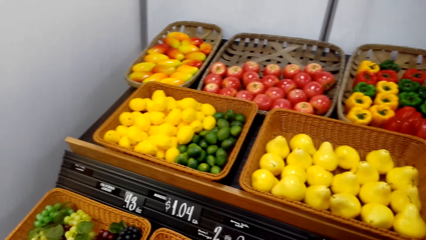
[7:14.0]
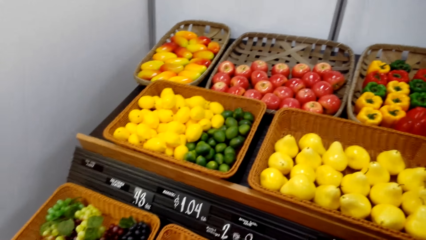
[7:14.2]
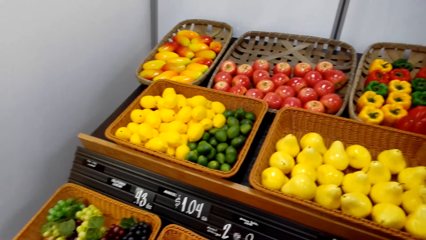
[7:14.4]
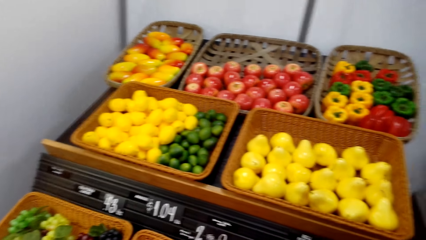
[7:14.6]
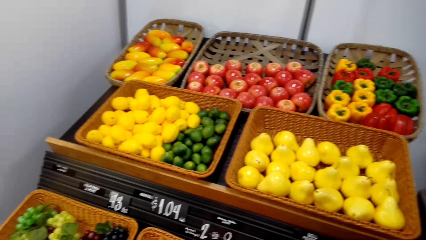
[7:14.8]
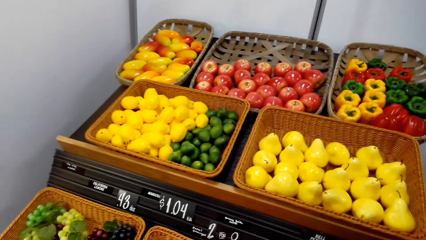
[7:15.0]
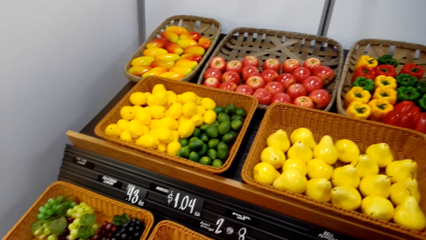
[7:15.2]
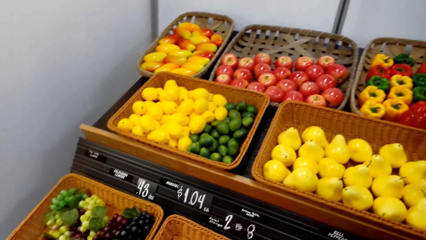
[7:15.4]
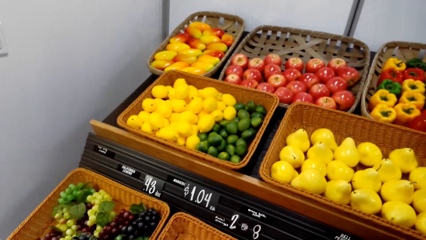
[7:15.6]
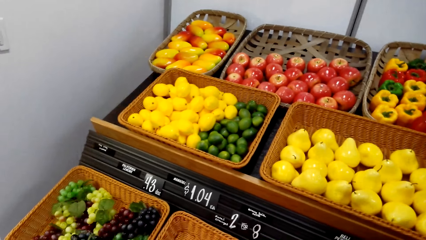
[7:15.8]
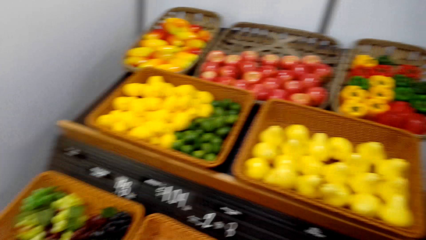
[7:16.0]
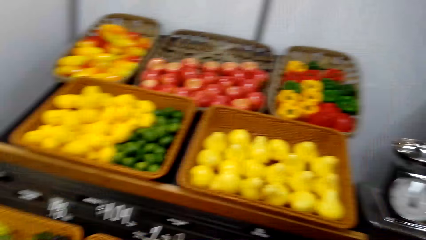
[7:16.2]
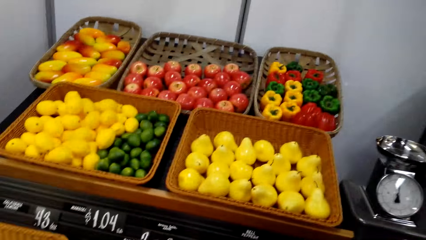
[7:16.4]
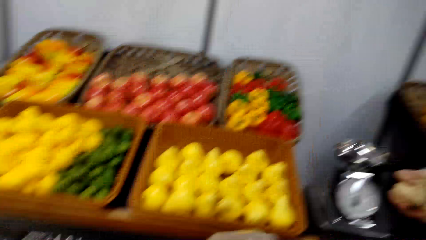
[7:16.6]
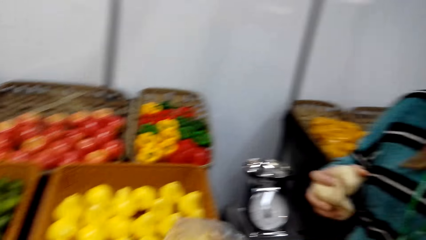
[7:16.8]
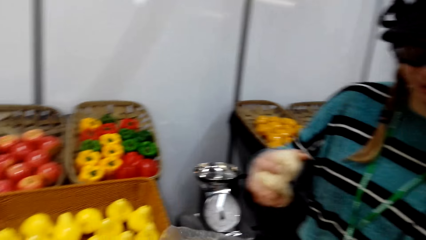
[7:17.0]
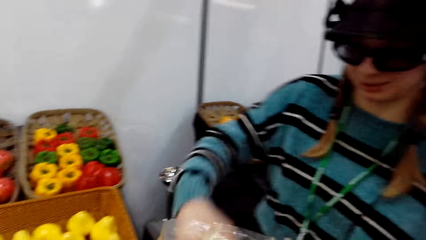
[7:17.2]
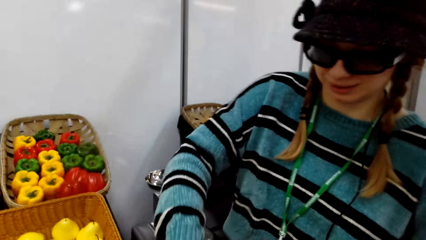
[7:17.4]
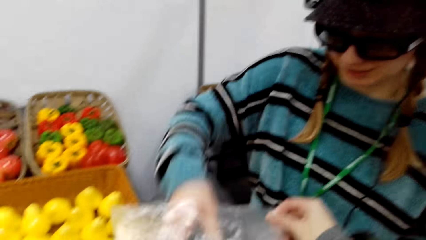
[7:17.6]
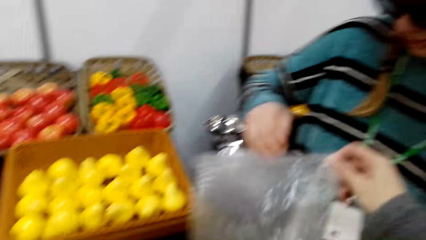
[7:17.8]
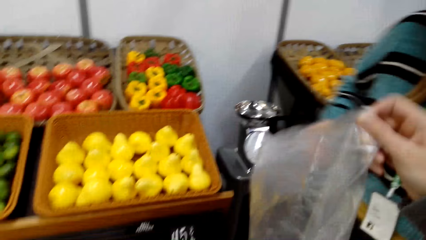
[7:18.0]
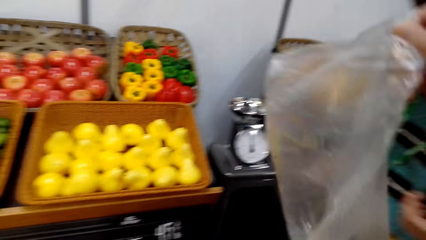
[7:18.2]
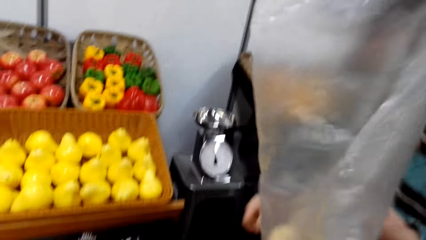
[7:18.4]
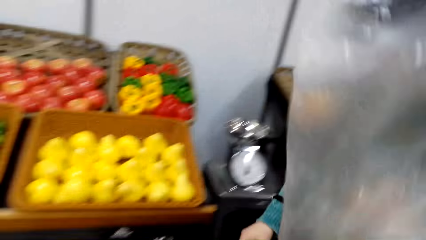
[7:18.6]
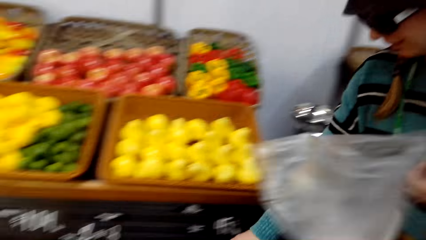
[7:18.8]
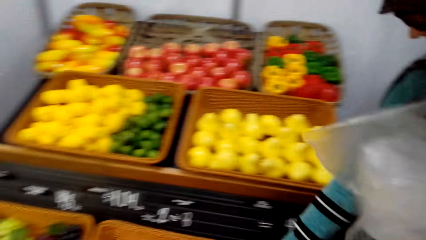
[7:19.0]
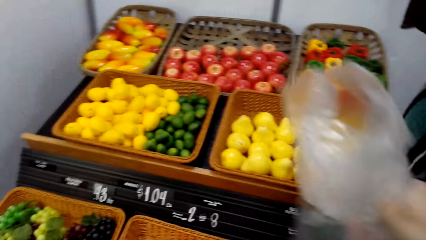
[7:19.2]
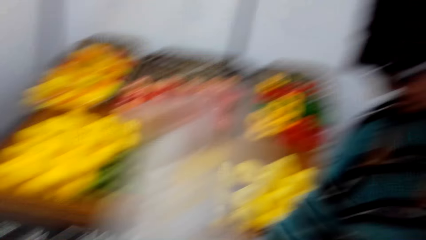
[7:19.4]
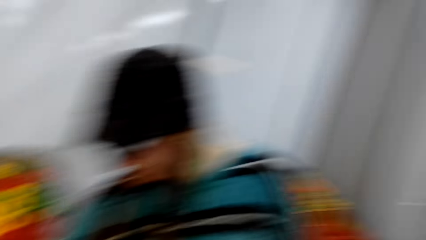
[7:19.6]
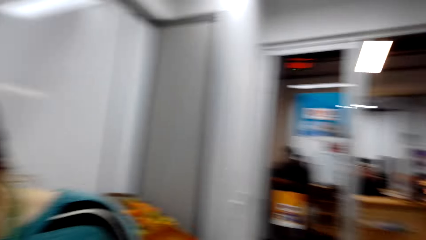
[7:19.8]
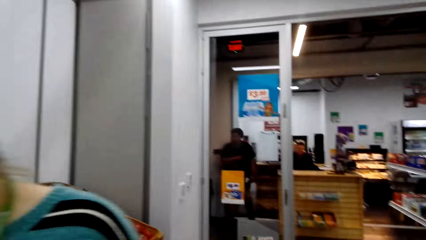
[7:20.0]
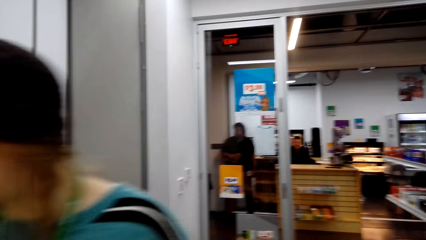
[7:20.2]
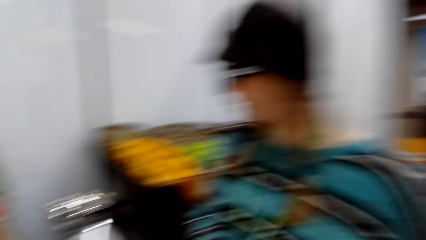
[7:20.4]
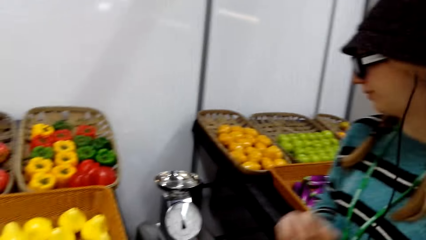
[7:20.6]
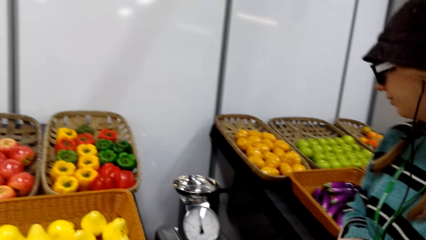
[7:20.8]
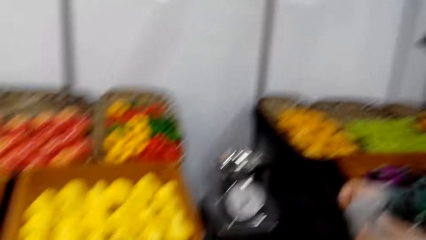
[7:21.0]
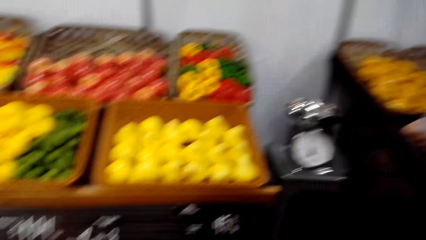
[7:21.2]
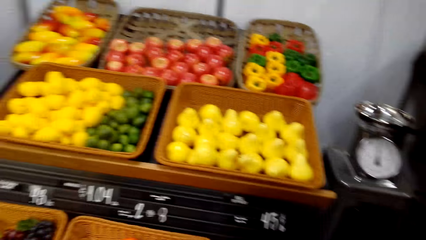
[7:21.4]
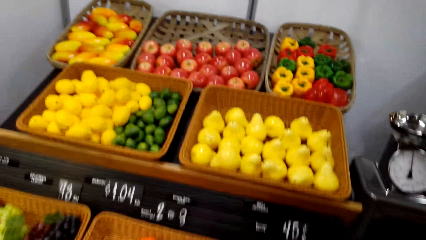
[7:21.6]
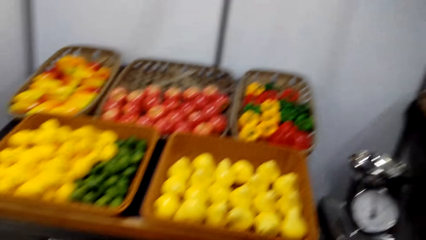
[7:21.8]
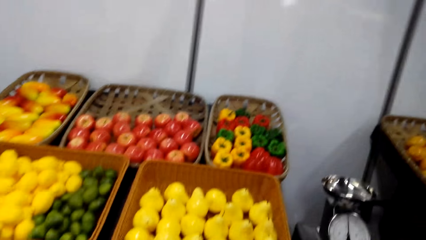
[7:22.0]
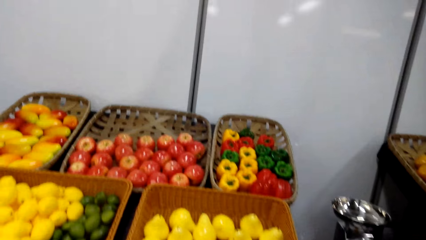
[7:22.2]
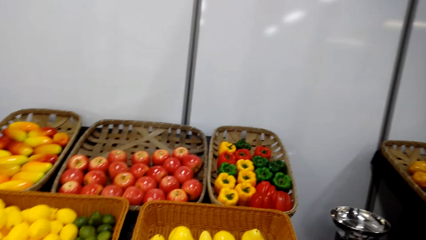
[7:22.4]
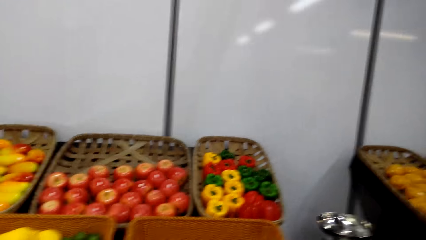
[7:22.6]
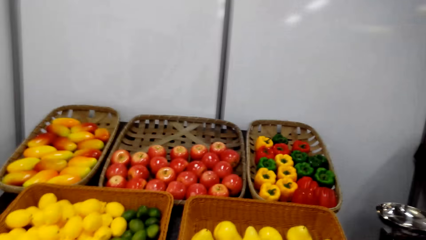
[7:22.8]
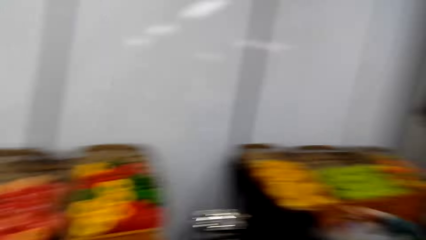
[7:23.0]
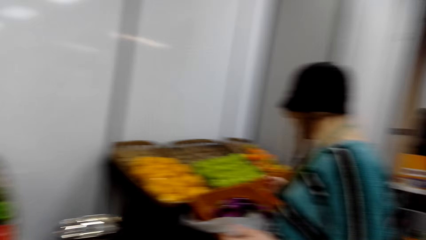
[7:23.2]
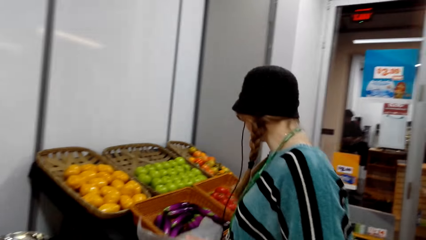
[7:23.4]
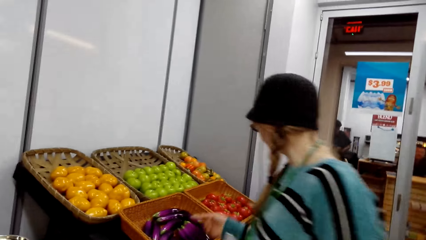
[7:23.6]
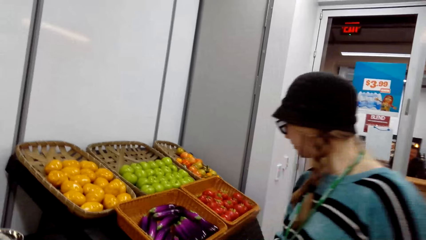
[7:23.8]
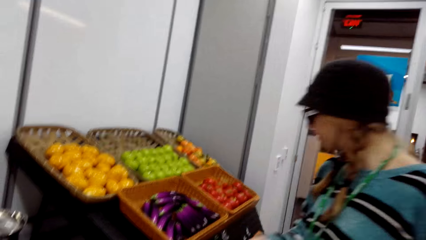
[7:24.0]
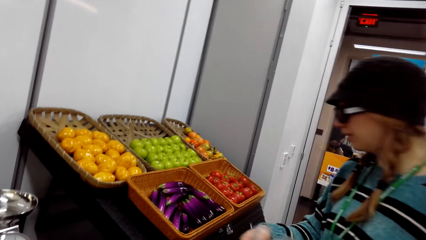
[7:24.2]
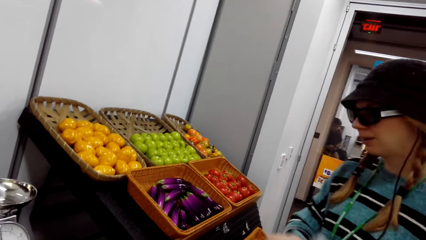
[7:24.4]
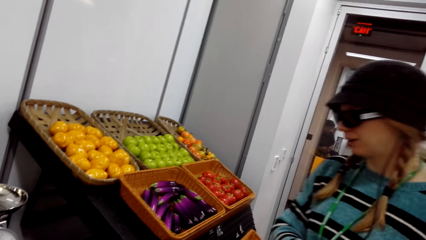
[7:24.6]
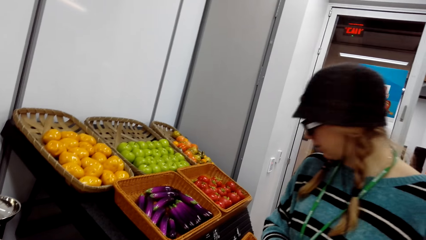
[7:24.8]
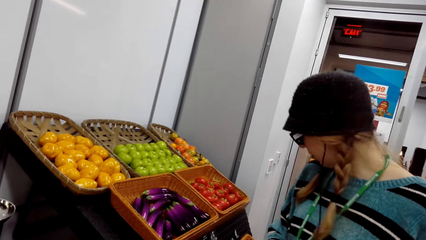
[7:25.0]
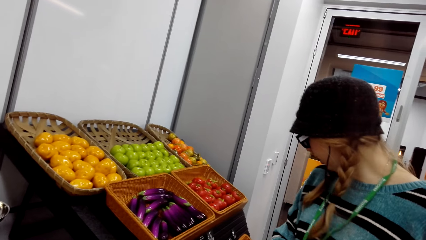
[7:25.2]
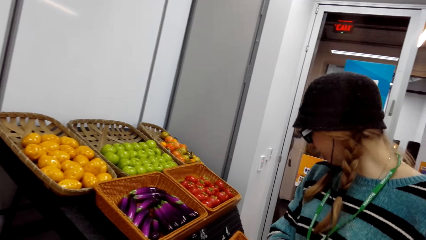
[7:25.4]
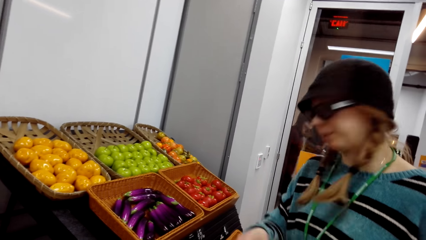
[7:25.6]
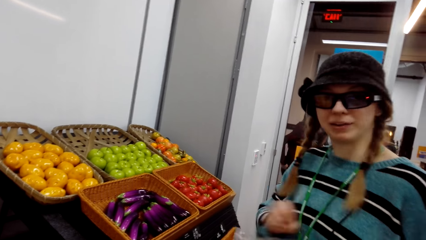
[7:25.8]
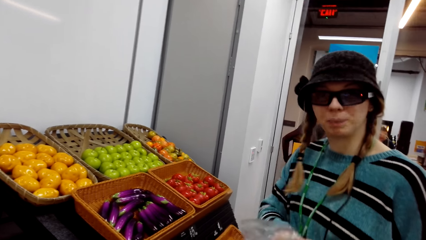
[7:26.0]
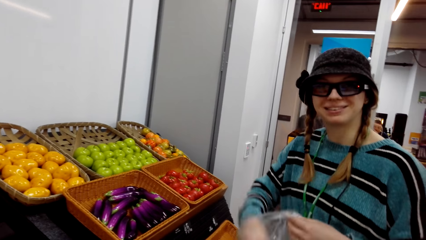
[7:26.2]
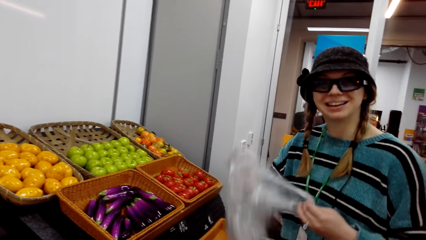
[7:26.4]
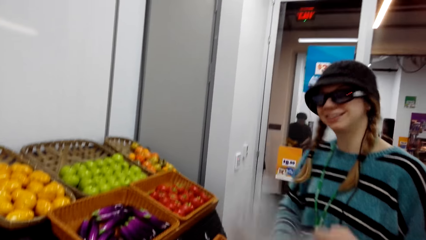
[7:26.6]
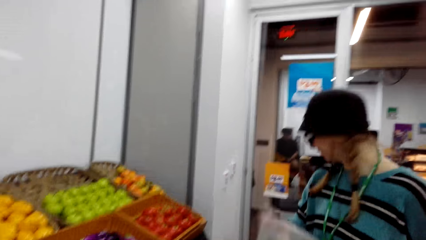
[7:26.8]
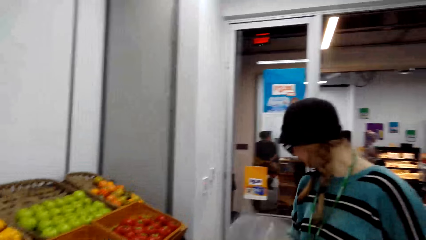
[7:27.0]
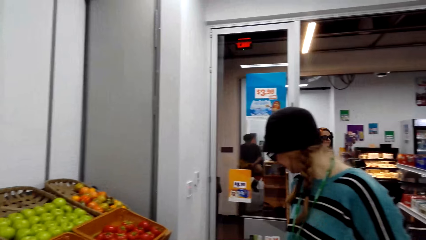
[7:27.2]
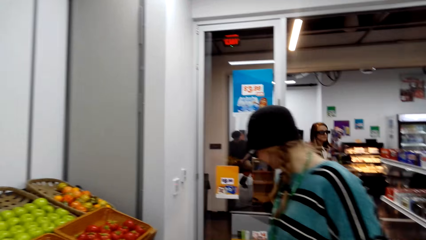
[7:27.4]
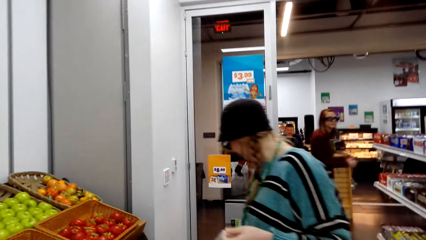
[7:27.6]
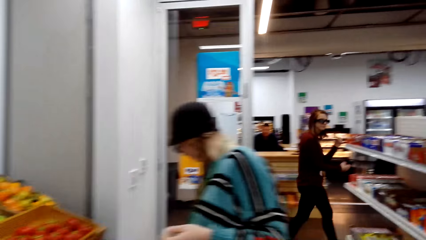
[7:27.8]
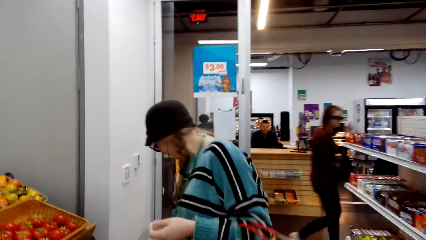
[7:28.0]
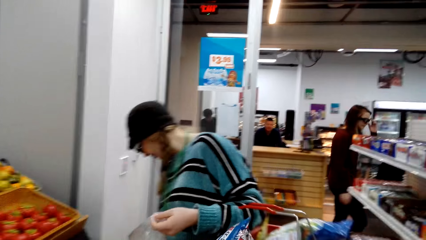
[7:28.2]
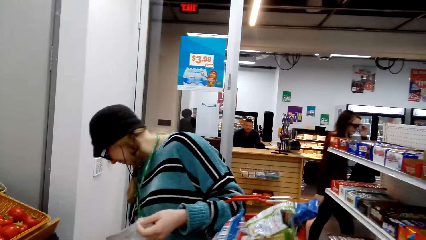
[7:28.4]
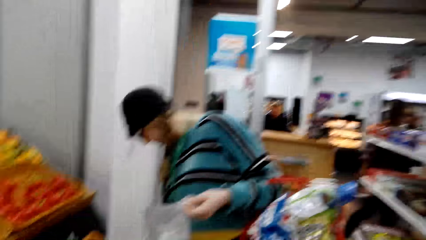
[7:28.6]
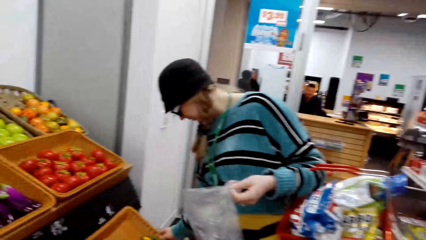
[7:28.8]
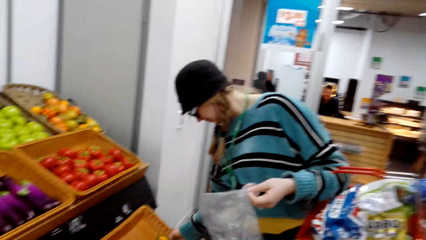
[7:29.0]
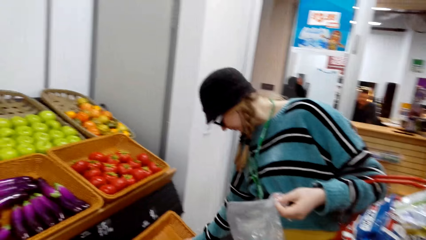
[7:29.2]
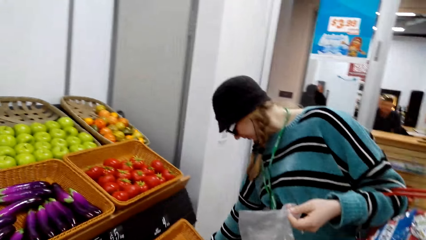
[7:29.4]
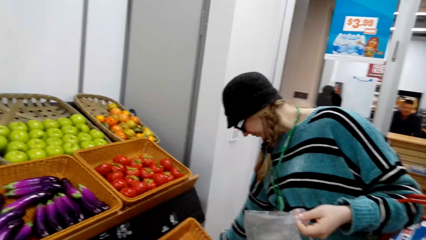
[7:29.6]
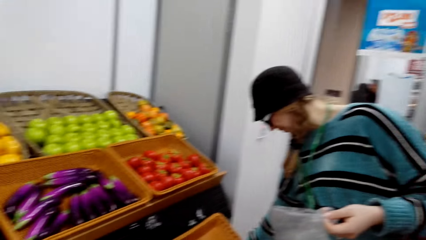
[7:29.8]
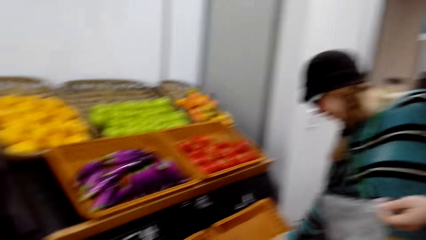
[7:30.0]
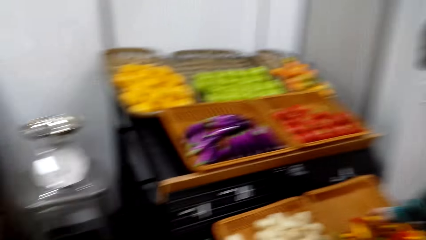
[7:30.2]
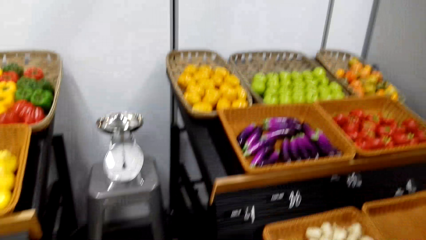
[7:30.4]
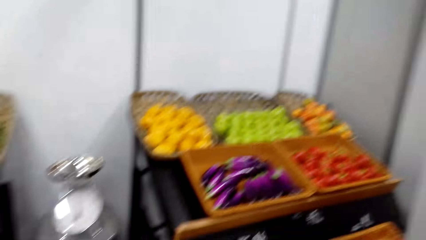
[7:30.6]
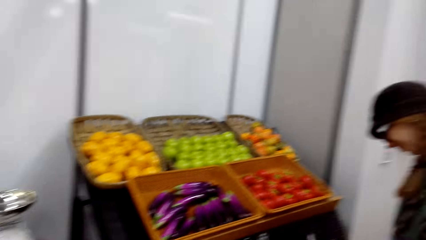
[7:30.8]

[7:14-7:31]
A woman puts the garlic in the polythene bag. The woman picks the fruits. The woman opens the polythene bag. The woman moves back. The woman picks the fruits.
